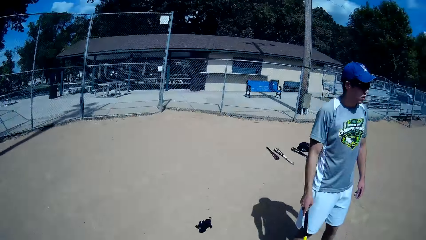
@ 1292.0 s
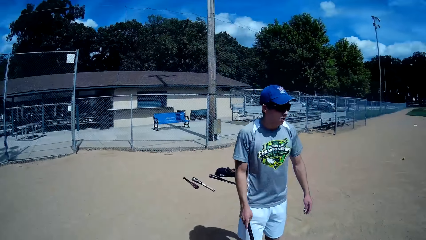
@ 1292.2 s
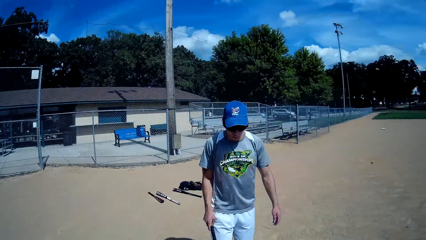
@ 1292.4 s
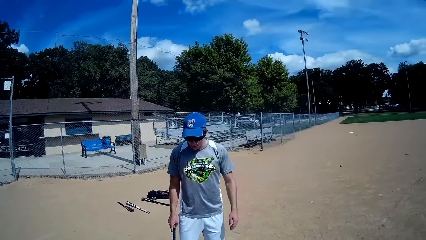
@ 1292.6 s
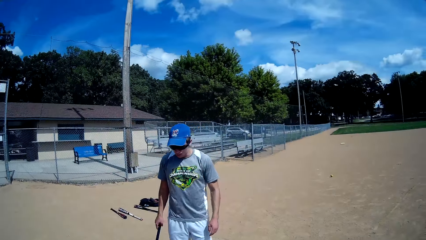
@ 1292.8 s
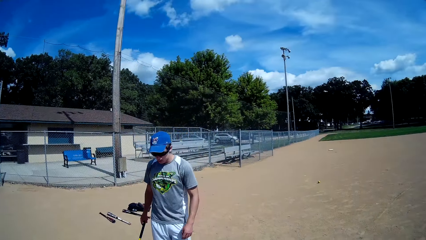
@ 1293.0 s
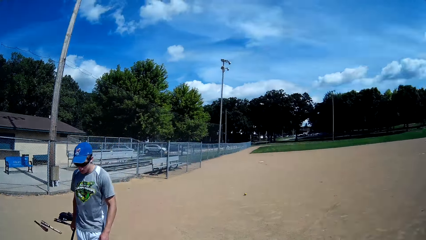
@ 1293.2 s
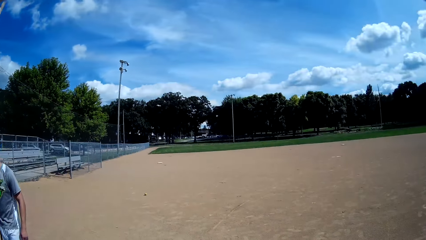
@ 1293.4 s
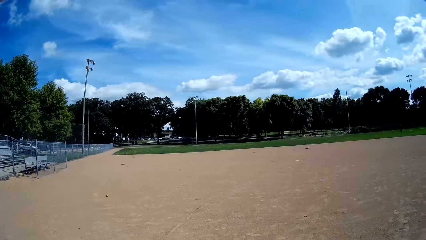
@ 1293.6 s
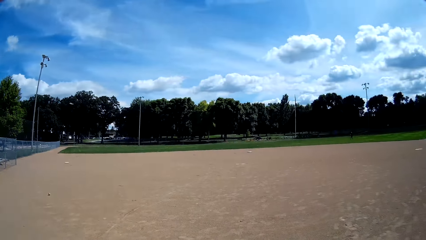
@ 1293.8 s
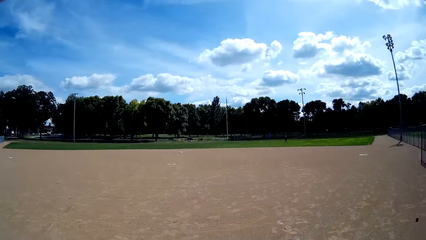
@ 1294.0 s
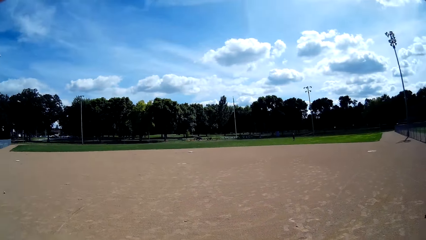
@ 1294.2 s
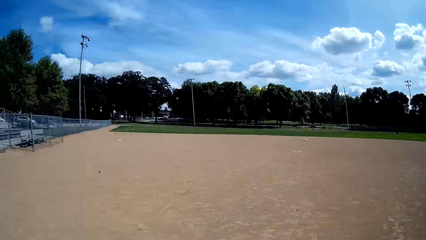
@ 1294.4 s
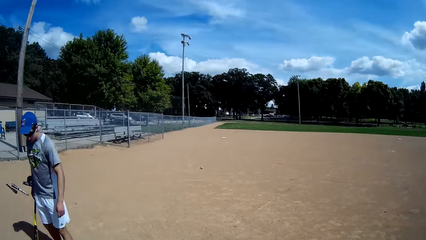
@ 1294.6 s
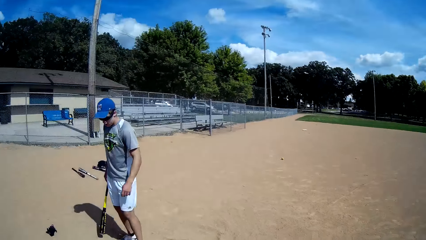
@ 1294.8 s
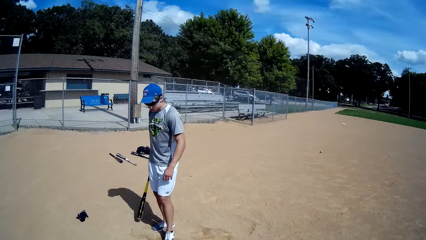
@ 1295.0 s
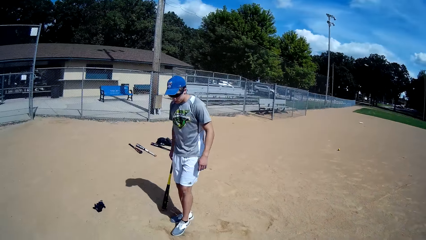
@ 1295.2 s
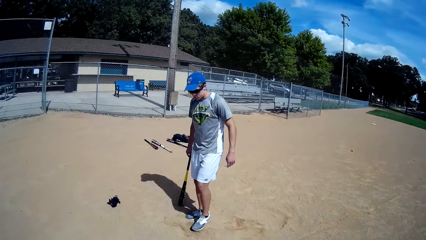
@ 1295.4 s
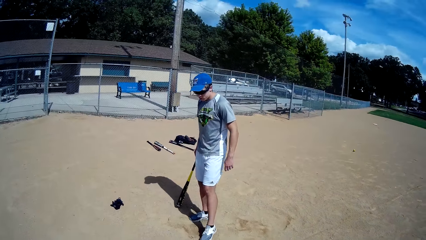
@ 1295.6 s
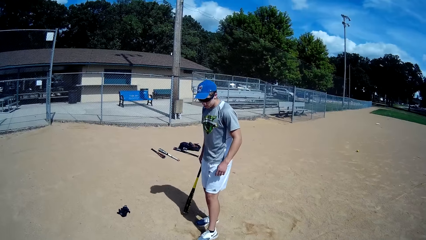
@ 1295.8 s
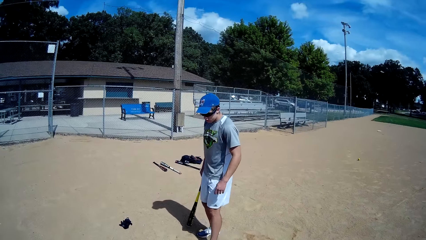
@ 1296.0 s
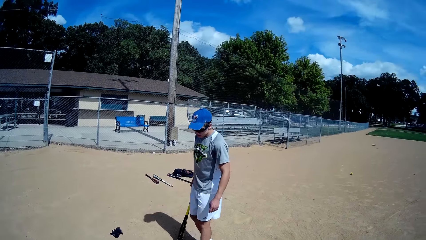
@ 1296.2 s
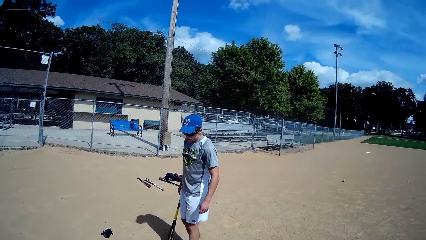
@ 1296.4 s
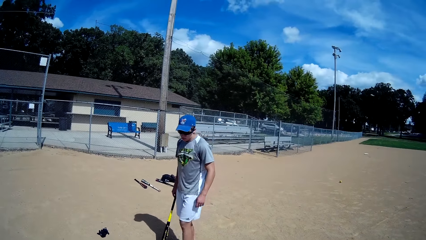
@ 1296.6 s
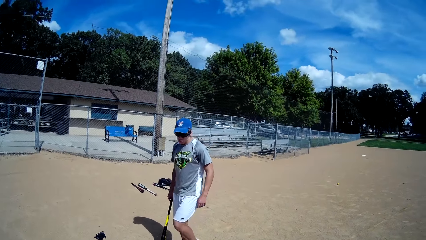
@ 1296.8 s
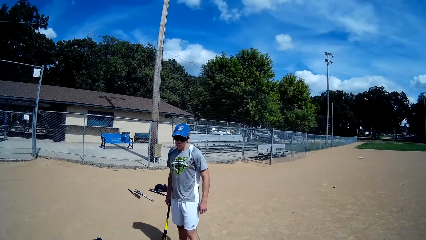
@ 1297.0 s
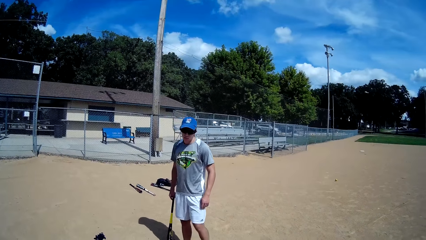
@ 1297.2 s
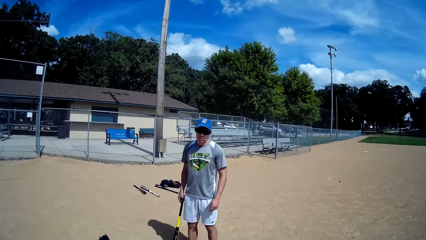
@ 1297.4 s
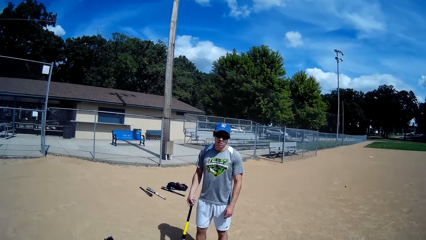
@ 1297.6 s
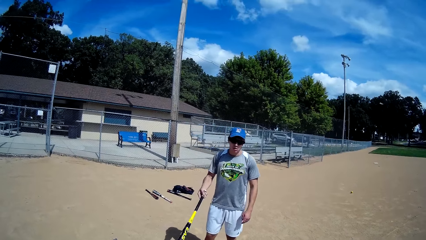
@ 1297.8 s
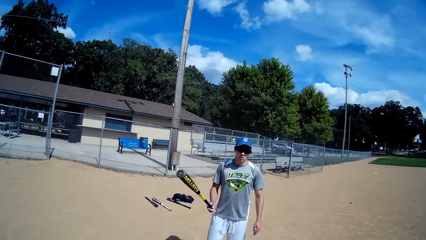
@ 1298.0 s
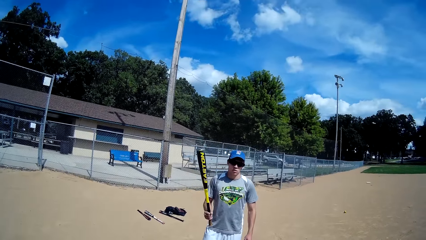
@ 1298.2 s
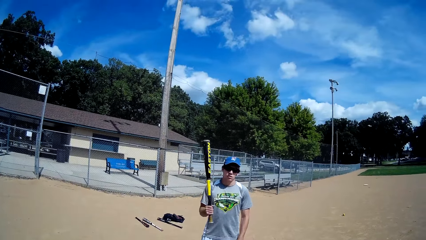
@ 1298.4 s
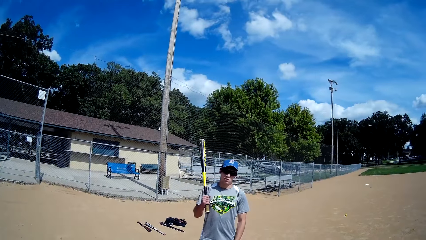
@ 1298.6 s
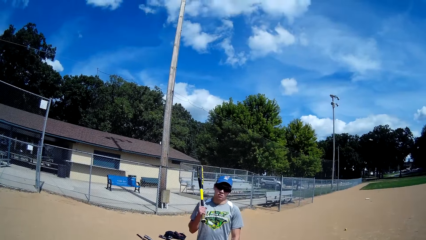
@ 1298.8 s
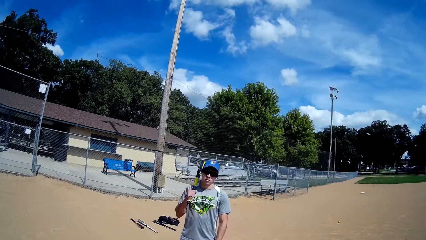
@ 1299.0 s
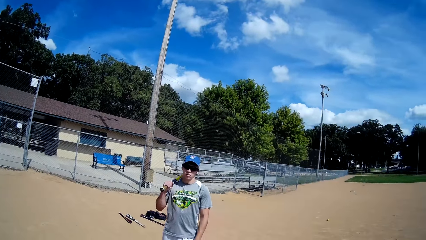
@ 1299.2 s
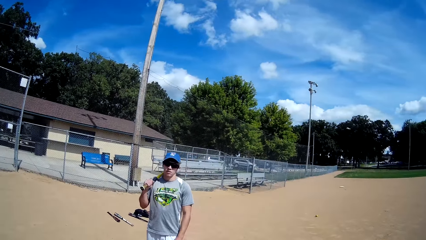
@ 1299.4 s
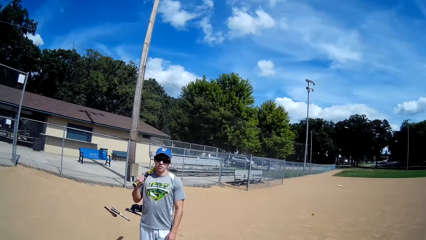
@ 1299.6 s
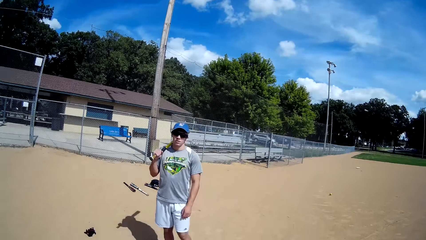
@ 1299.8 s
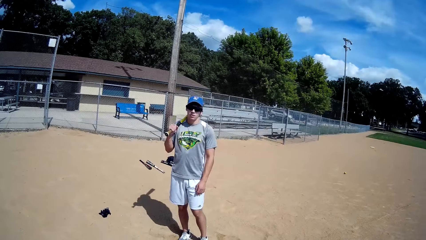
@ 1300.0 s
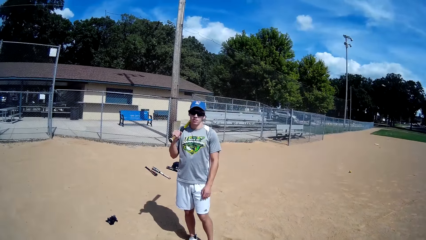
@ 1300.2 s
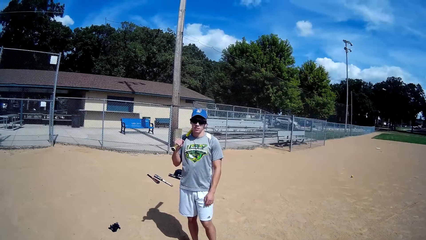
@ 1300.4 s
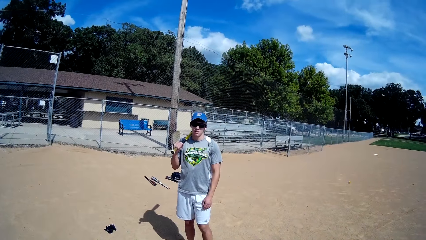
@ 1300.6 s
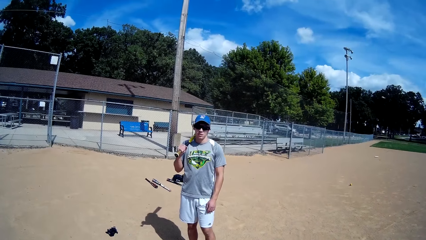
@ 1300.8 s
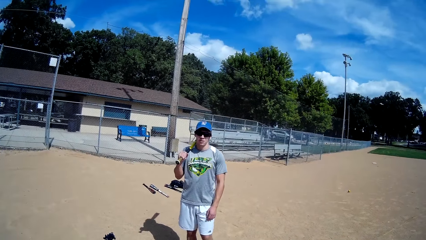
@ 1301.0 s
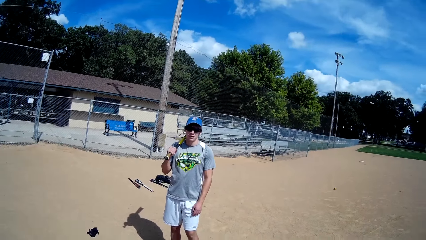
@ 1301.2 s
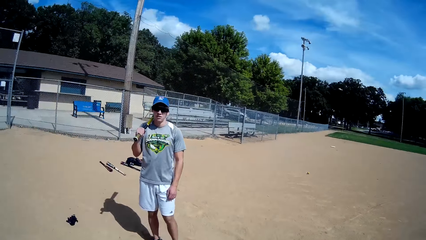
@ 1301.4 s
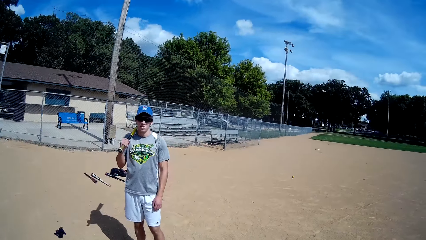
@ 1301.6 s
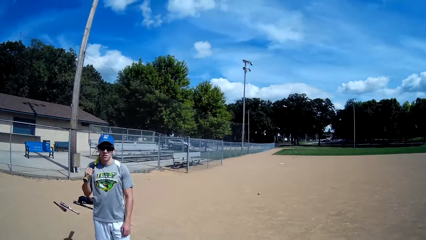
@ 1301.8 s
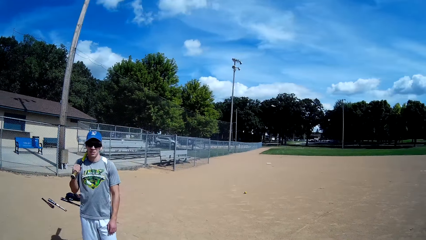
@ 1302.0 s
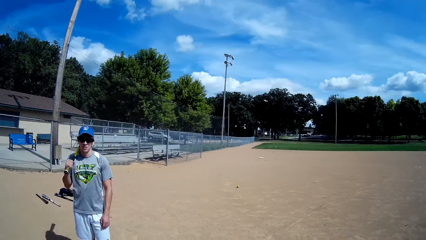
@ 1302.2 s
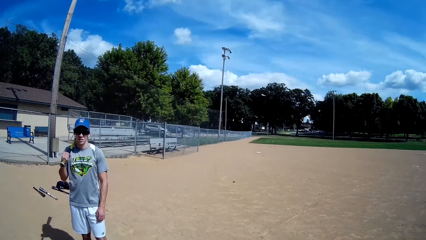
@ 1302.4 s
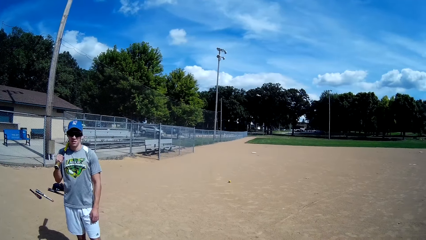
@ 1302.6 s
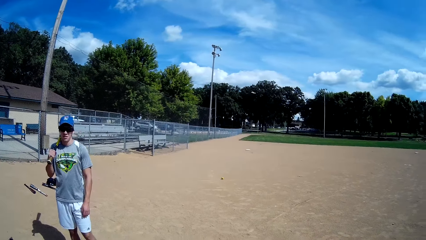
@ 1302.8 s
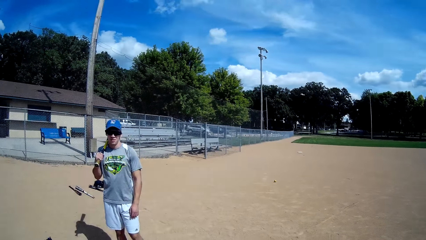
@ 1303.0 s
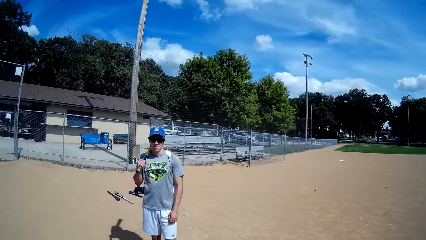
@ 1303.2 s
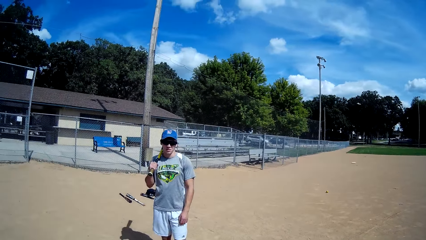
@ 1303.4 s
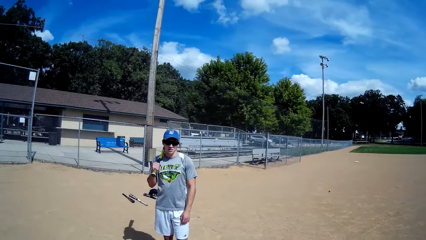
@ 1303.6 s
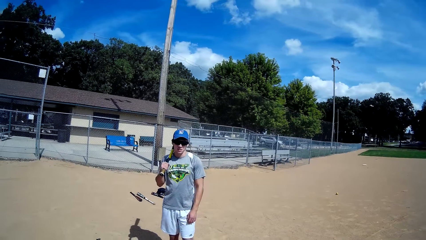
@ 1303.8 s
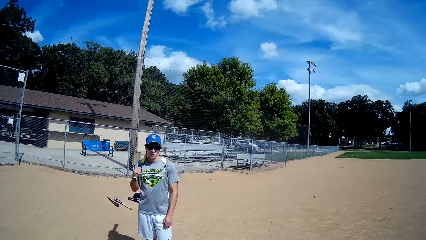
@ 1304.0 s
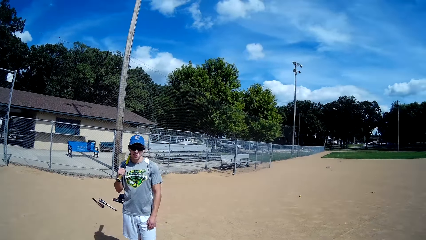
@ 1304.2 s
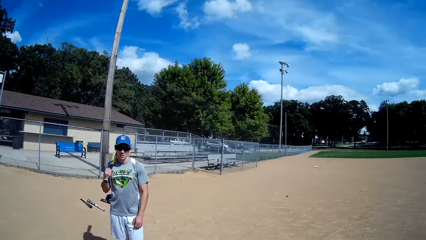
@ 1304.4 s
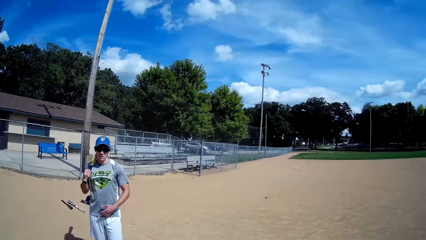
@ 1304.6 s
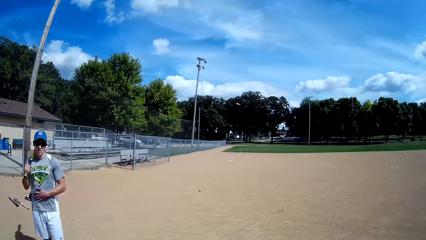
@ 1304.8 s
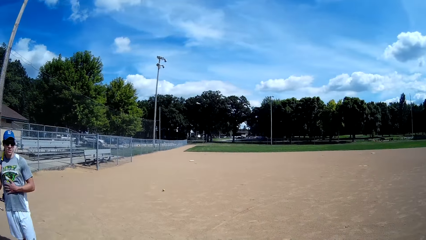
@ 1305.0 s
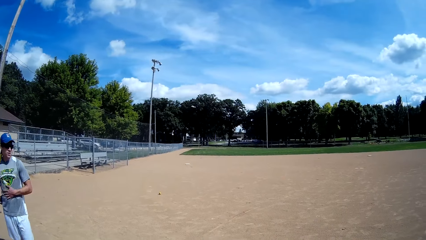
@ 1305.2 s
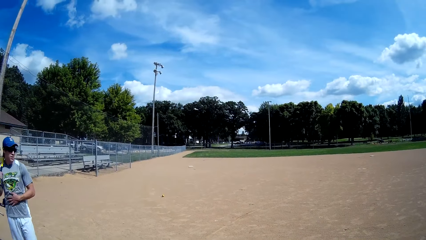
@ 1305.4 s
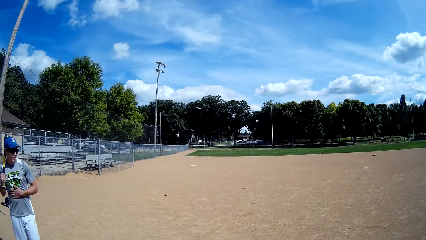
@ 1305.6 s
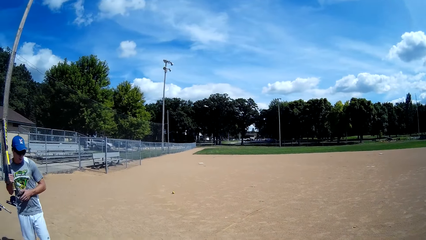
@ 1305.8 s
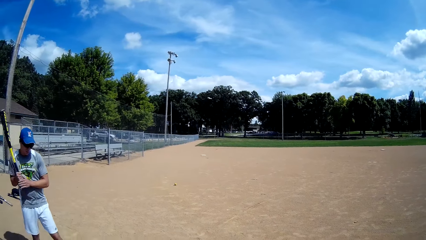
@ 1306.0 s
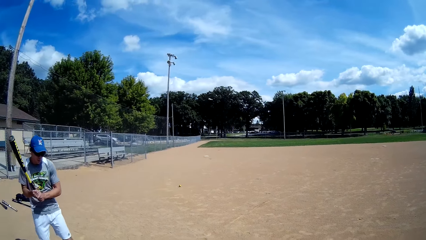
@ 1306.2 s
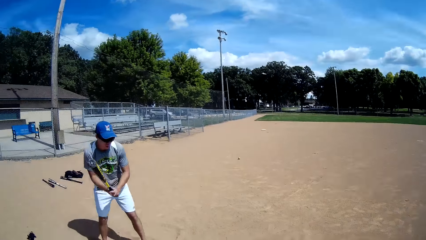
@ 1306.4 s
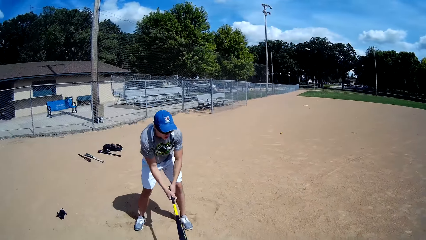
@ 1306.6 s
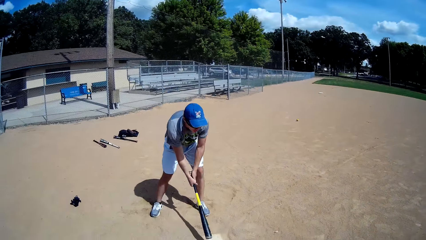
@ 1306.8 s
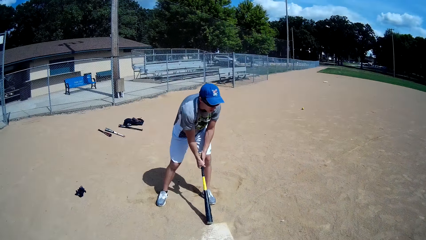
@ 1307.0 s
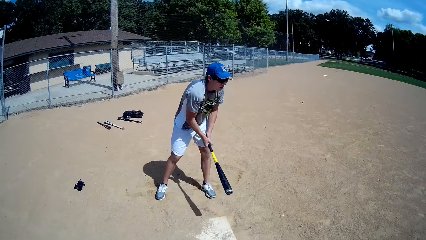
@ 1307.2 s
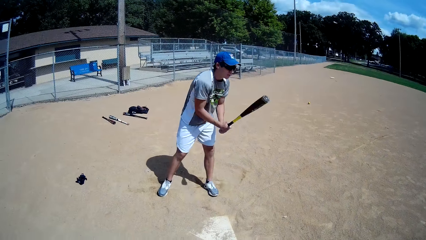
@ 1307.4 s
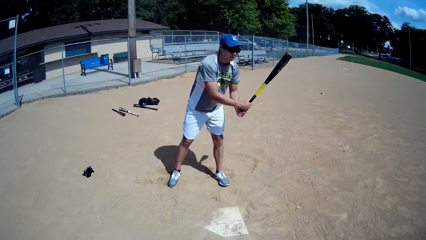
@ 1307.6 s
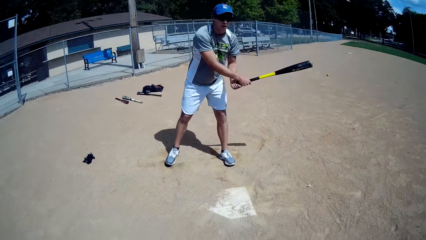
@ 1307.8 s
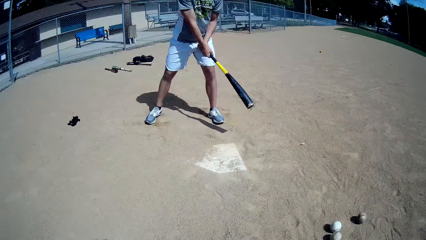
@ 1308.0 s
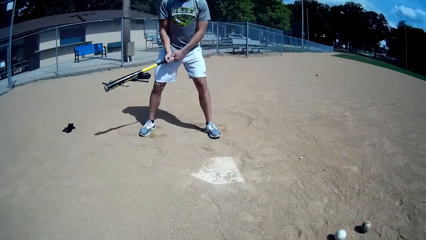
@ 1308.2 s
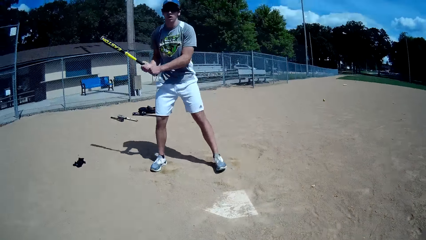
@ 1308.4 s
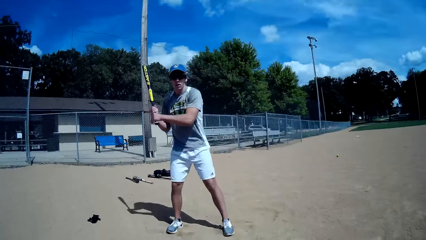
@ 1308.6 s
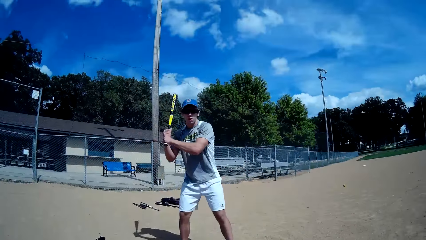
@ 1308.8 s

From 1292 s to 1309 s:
The camera wearer looks at a person. They look around. The person holds the bat high. The camera wearer looks at the person. The person scratches his stomach and places the bat down. The person hits the baseball bat on the ground.
